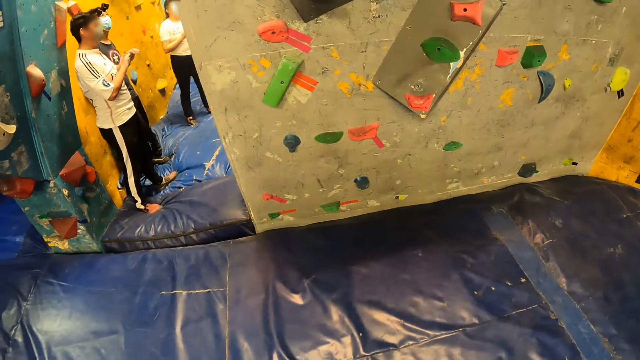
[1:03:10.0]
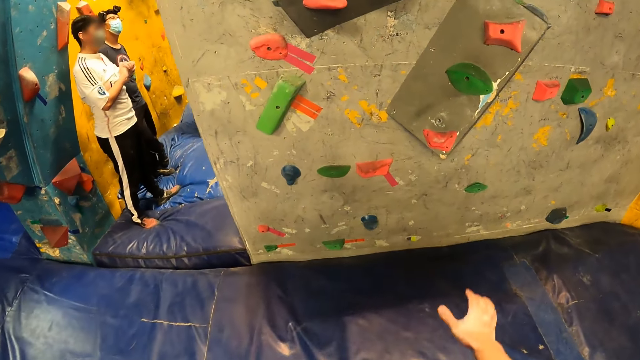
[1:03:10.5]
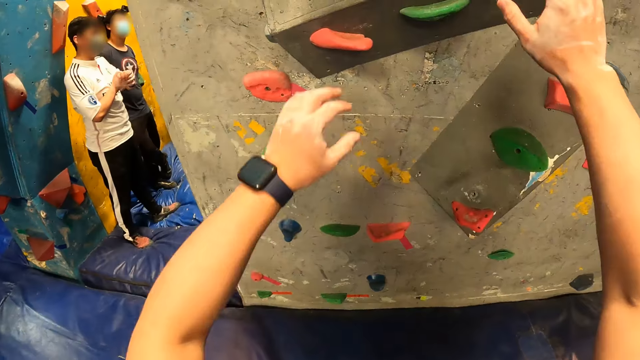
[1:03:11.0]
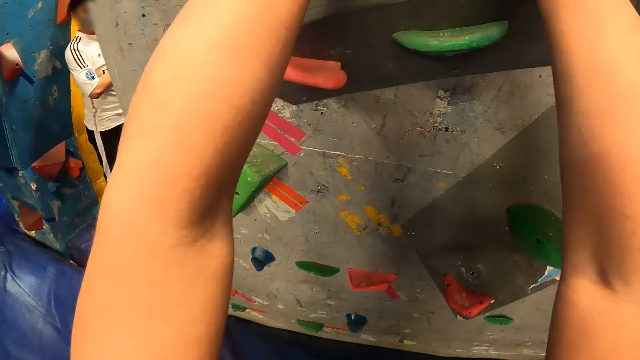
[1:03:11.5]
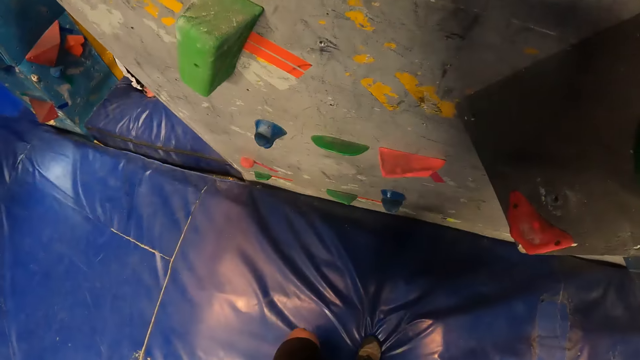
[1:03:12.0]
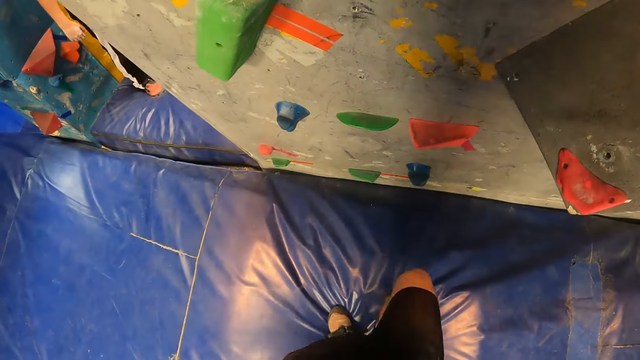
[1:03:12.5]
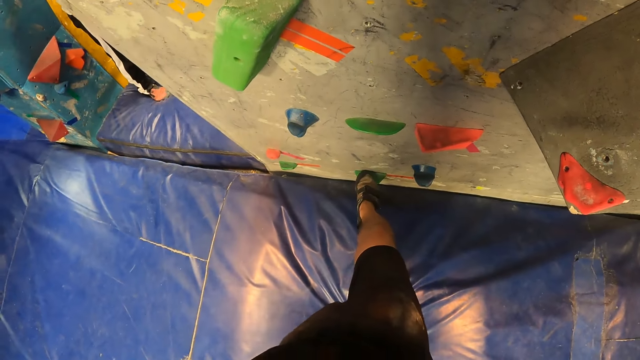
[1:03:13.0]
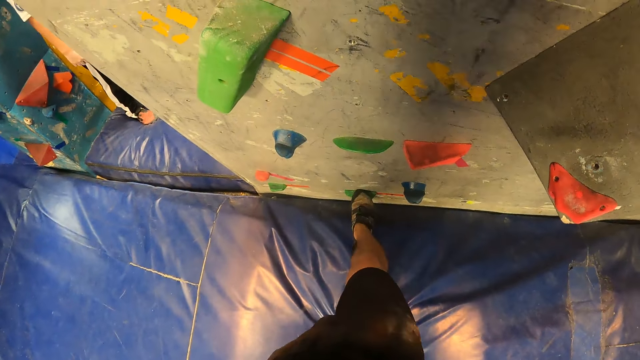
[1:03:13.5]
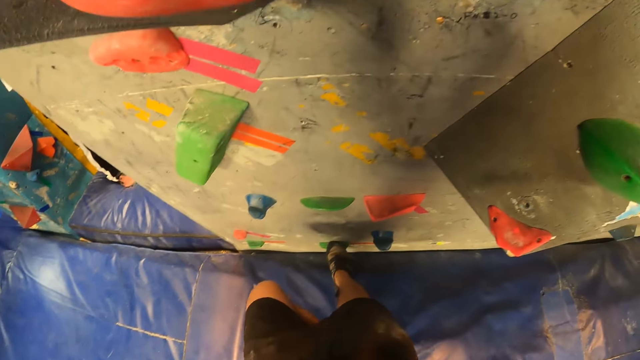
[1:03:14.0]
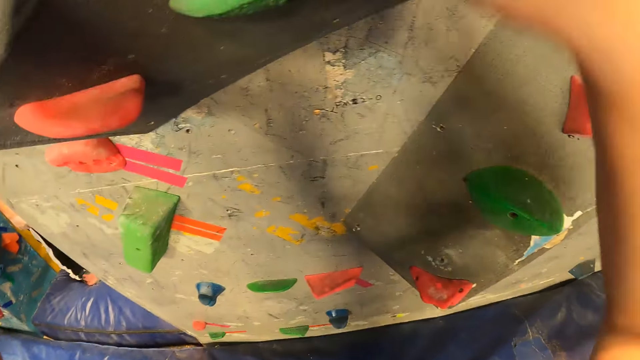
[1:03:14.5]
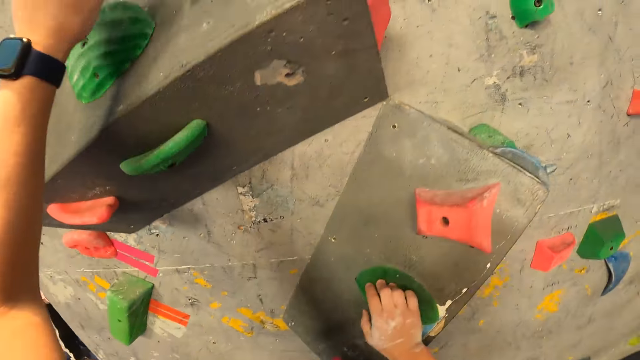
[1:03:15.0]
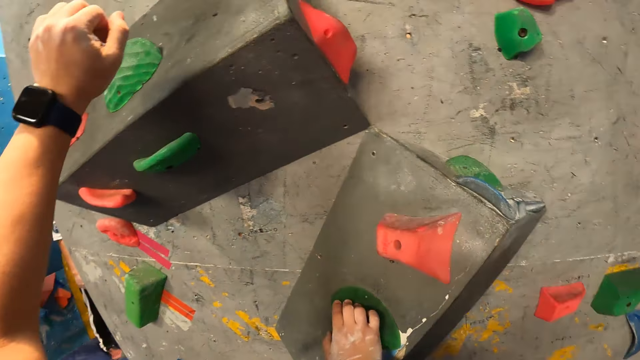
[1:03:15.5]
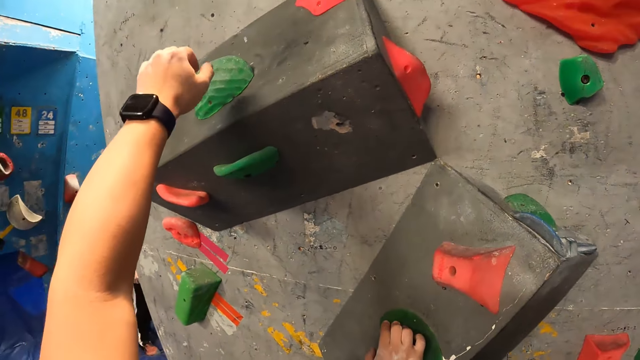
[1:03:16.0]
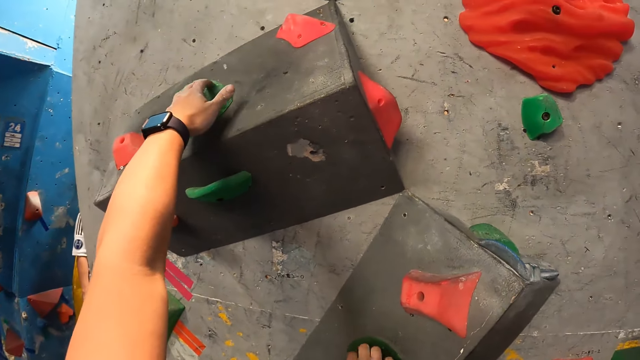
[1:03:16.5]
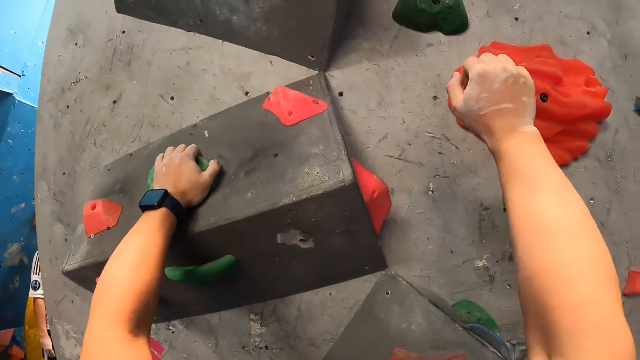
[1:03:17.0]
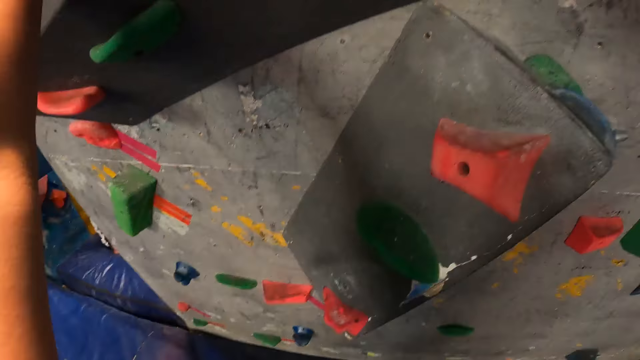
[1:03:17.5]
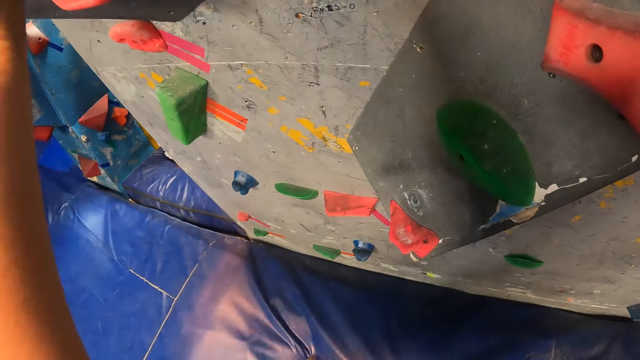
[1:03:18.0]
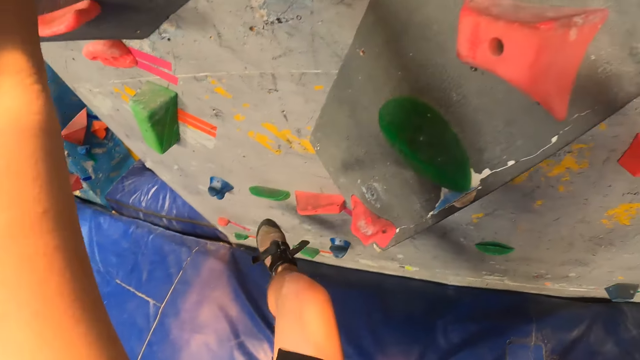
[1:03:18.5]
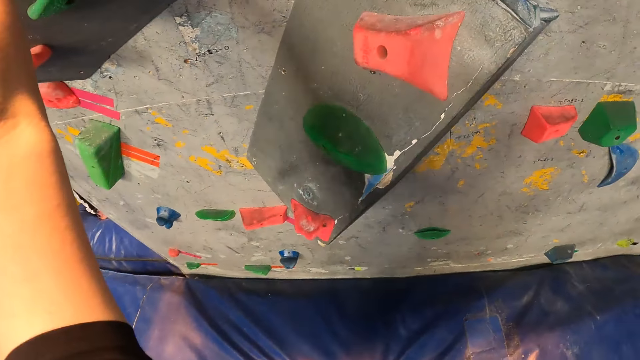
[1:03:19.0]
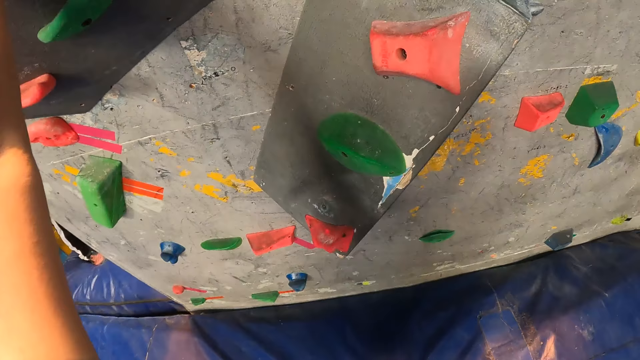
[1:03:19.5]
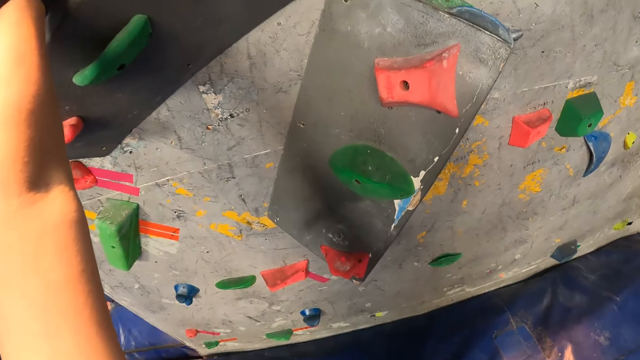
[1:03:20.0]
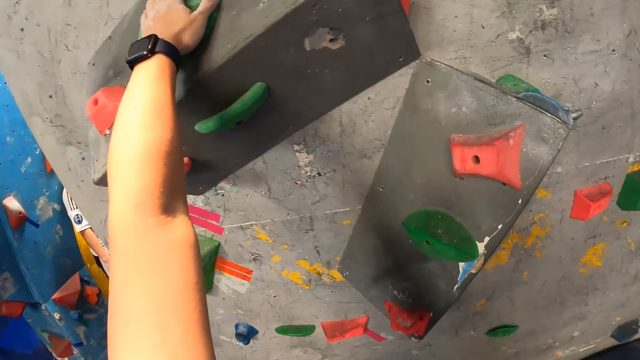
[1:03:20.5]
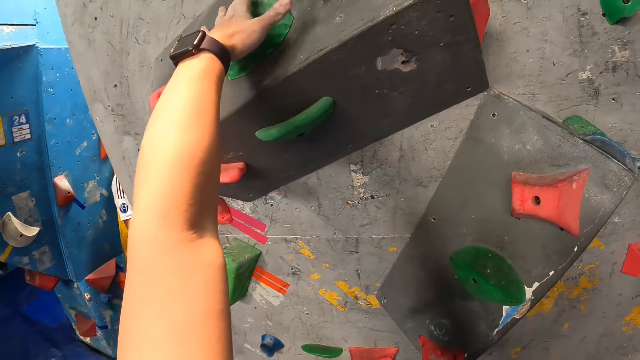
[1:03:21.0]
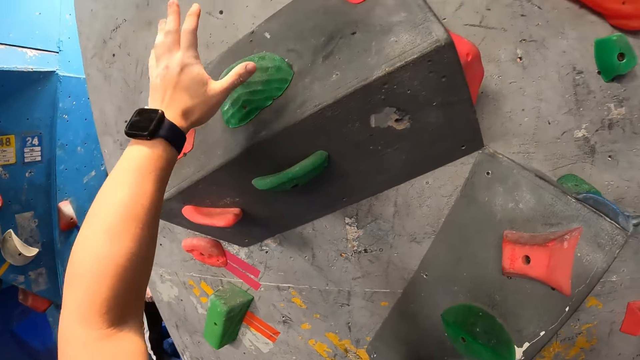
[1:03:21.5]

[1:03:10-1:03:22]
The camera wearer walks in towards the wall. He climbs the rock wall. He clips on the clip on the wall. He holds a hand hold on the wall with his left hand.

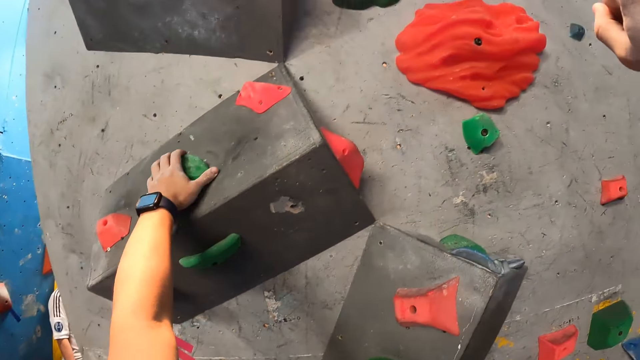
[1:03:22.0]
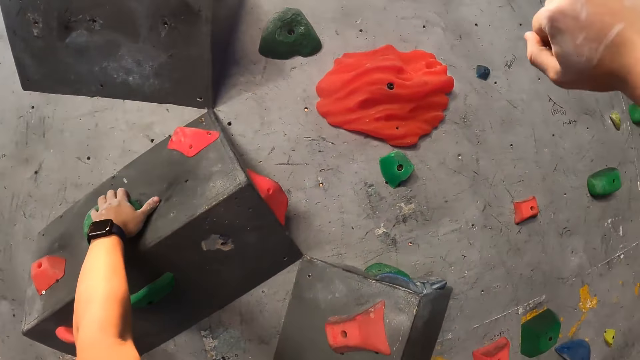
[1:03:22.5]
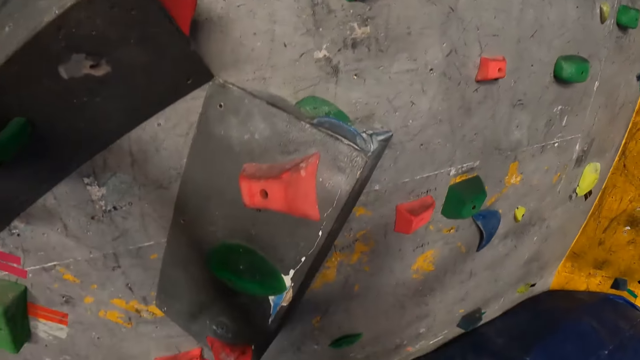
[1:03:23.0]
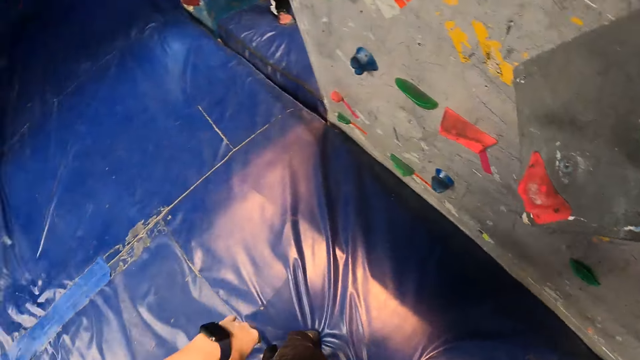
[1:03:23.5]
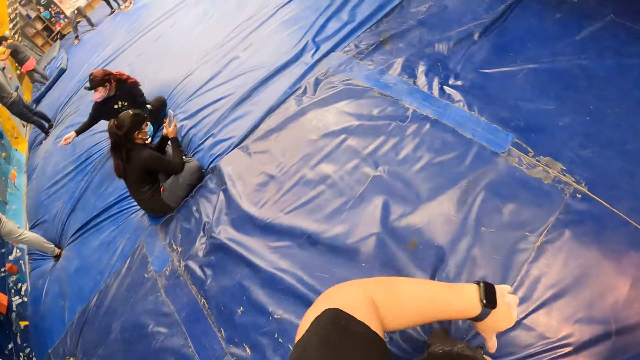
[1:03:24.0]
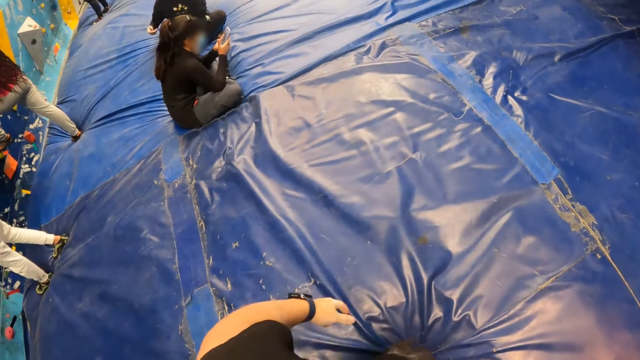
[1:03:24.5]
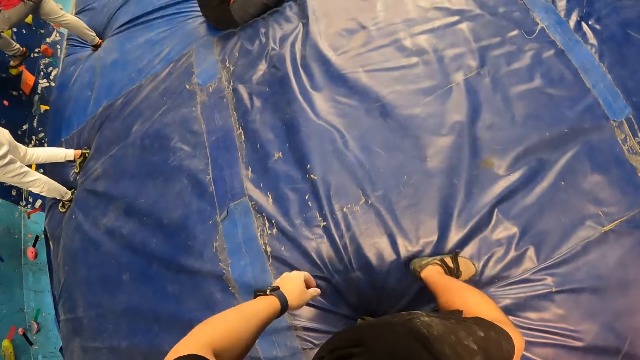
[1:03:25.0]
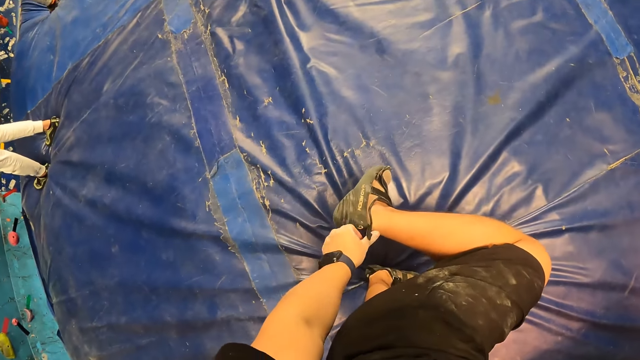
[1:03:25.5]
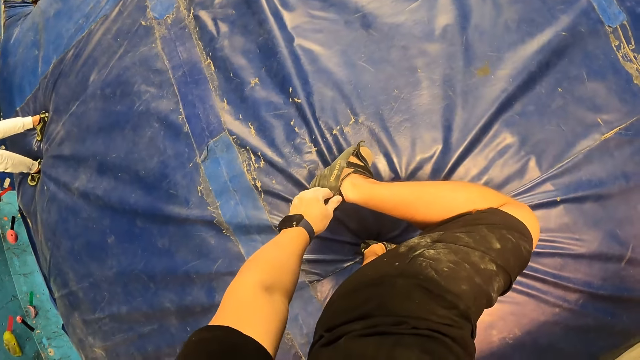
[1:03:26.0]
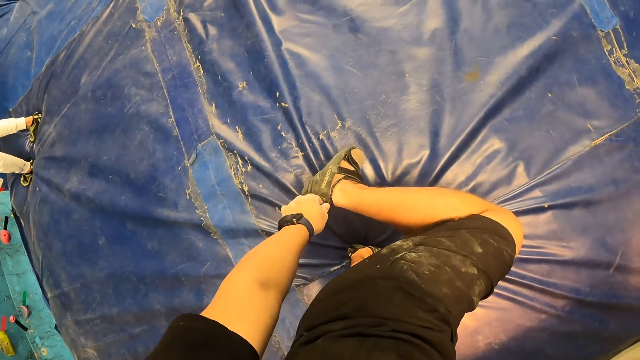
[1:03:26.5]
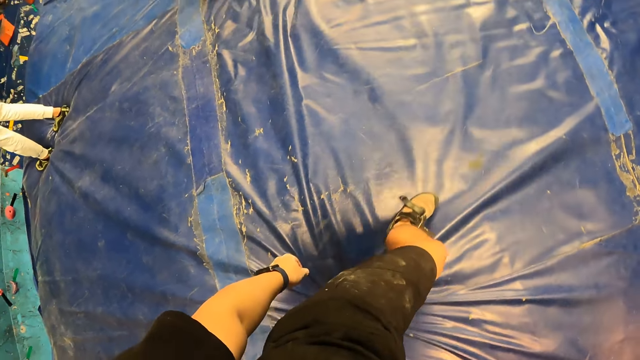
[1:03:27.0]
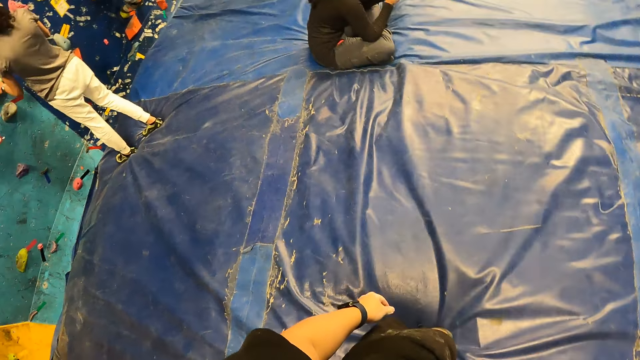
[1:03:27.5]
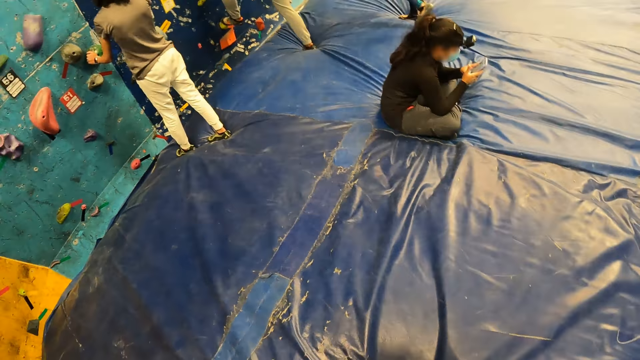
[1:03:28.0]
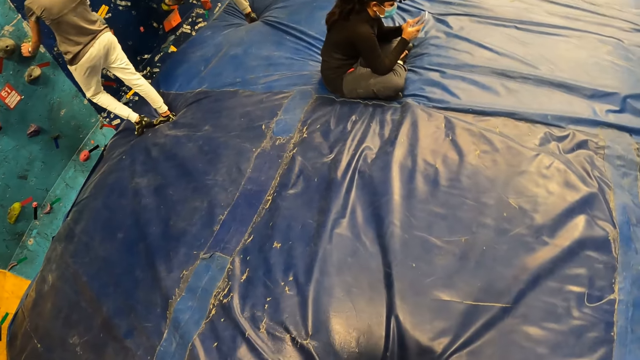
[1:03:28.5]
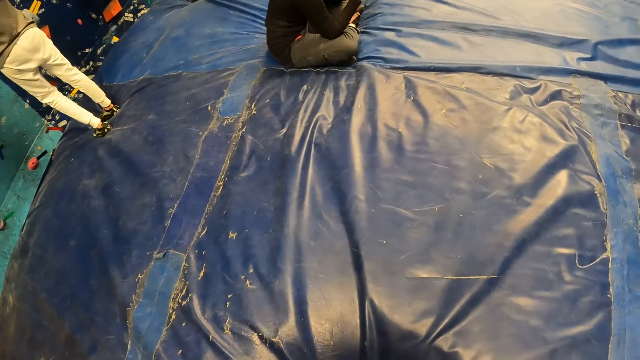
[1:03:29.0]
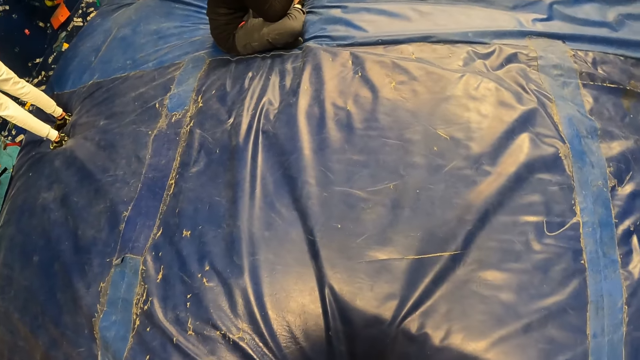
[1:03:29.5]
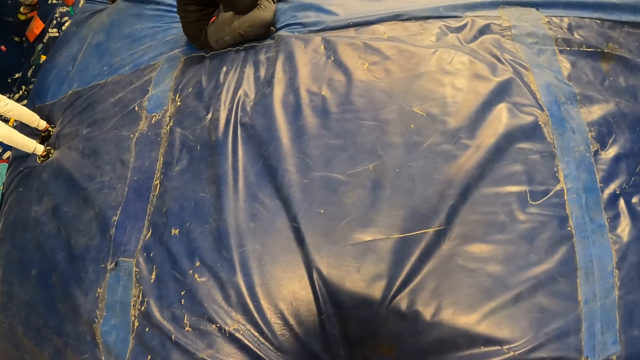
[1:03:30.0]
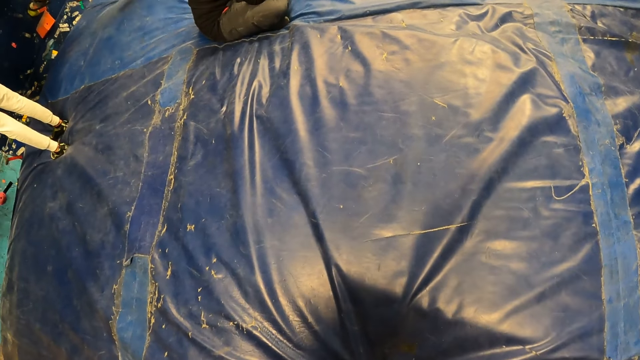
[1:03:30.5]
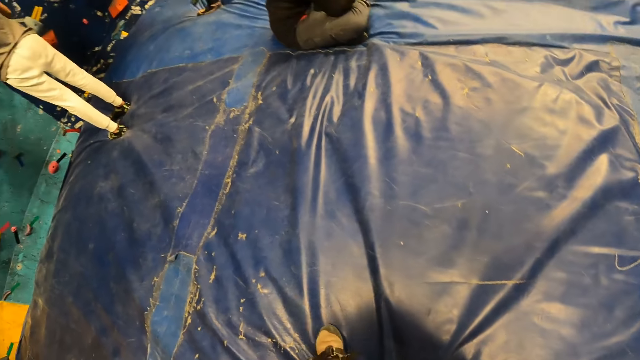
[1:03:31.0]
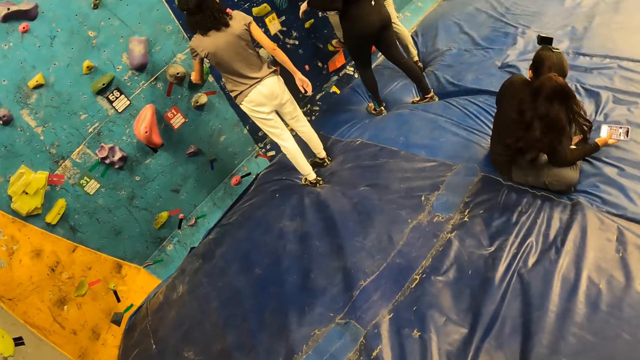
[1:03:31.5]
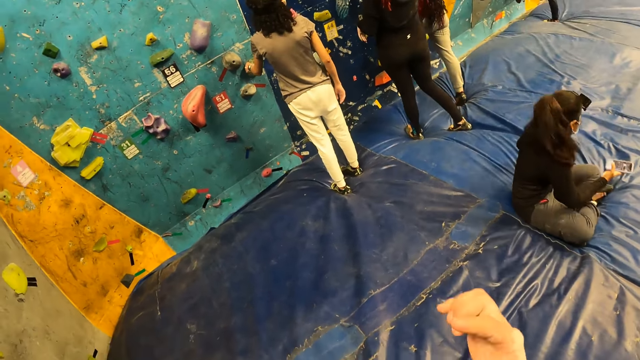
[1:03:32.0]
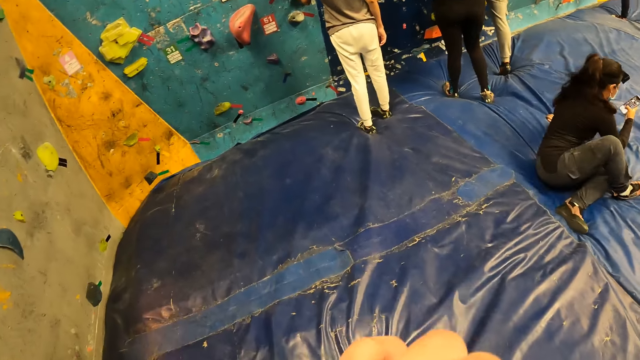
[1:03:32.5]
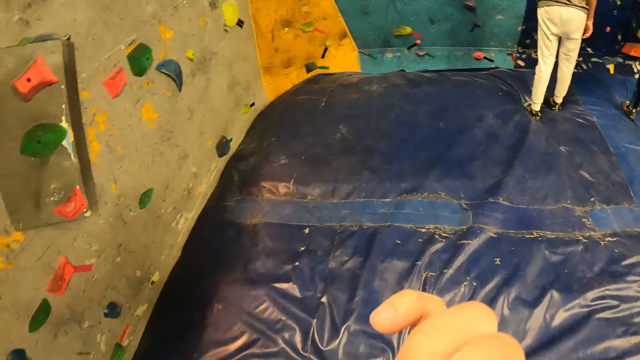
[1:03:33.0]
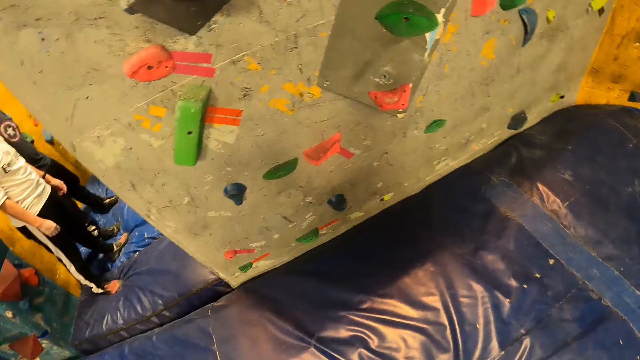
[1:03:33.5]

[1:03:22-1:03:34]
The camera wearer adjusts his left shoe with his left hand. He looks around. He itches the nose. He looks around.
